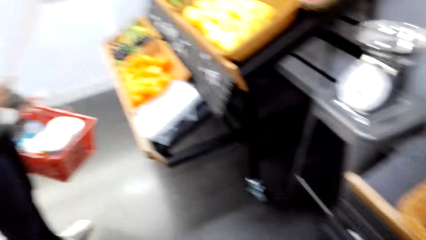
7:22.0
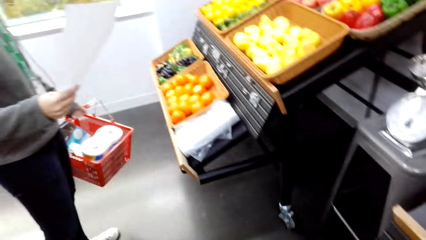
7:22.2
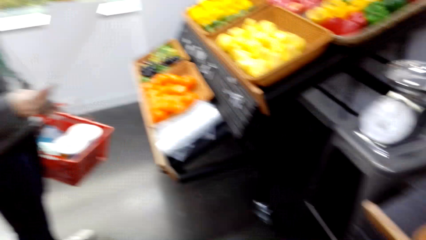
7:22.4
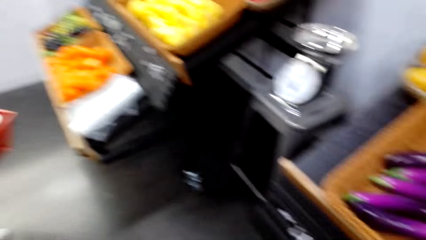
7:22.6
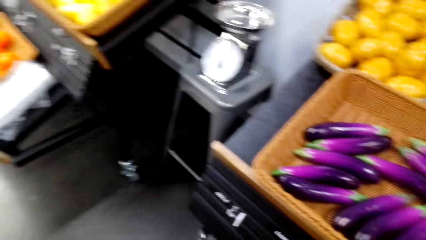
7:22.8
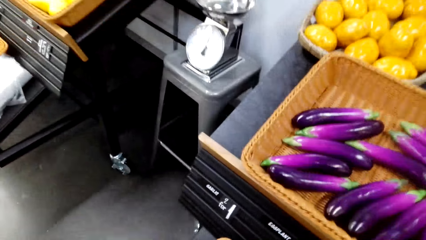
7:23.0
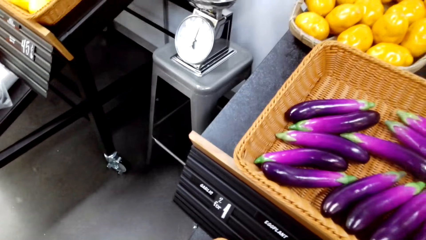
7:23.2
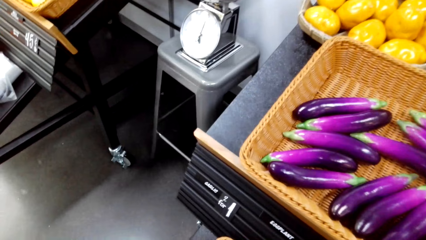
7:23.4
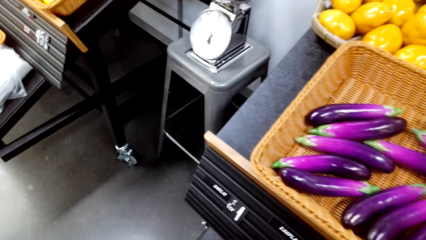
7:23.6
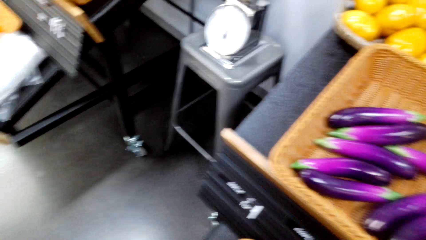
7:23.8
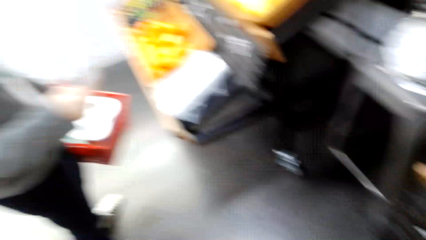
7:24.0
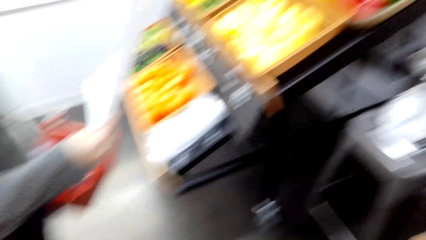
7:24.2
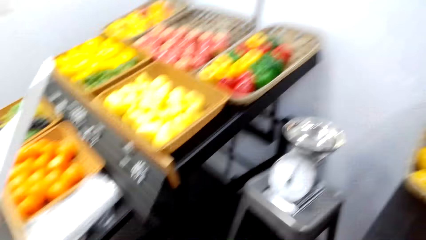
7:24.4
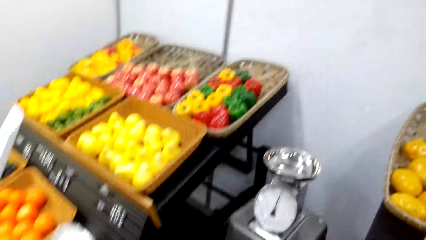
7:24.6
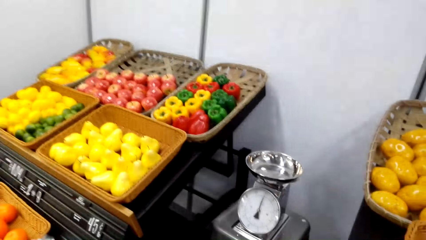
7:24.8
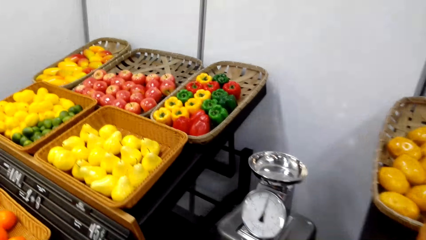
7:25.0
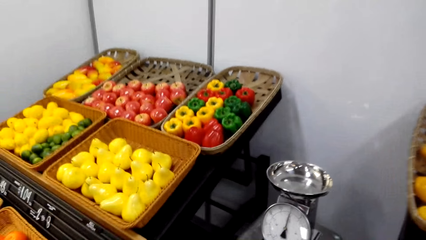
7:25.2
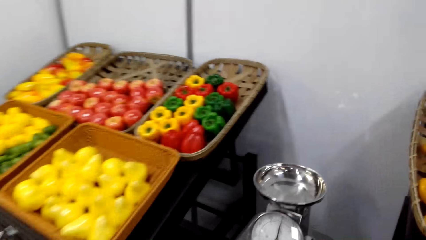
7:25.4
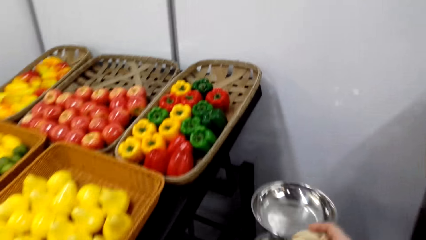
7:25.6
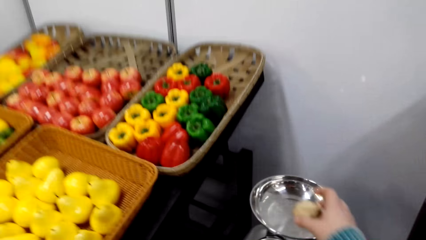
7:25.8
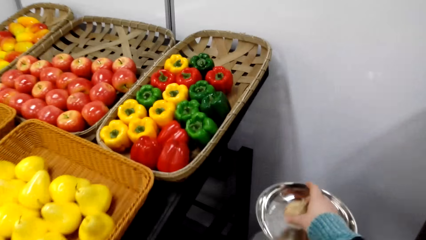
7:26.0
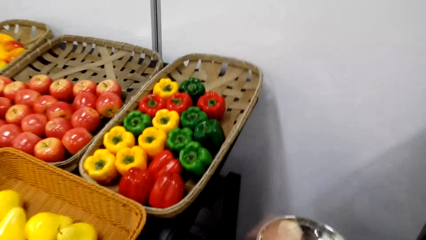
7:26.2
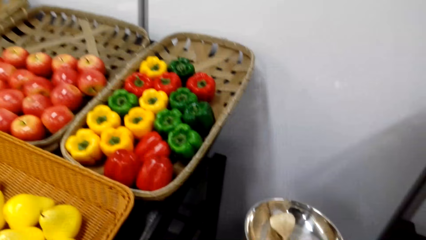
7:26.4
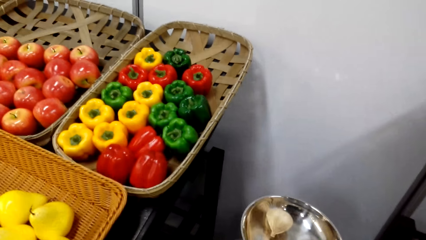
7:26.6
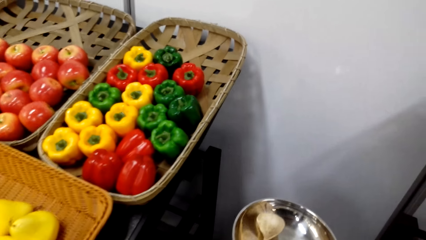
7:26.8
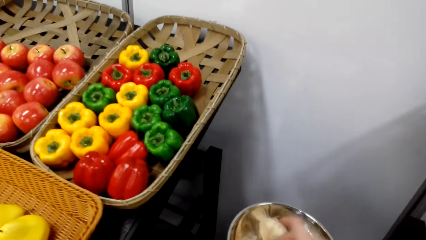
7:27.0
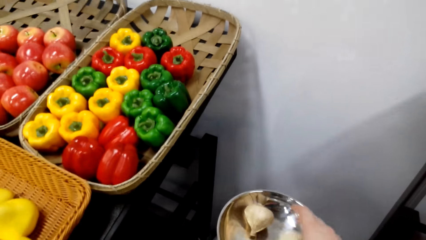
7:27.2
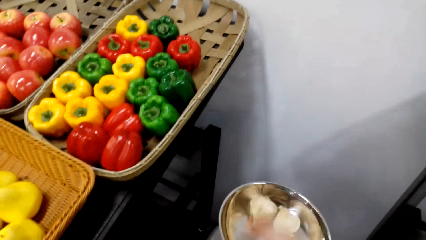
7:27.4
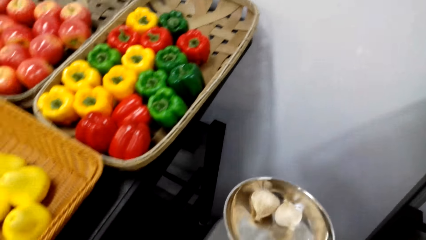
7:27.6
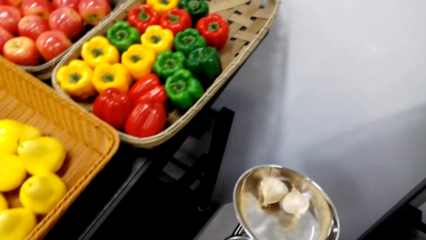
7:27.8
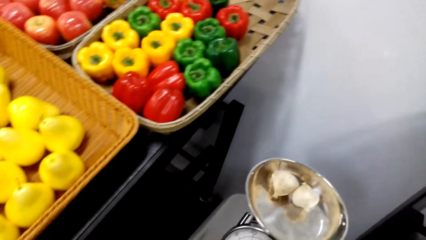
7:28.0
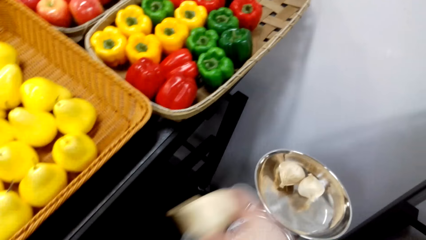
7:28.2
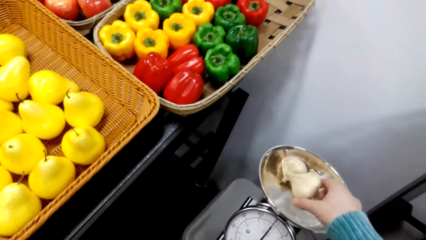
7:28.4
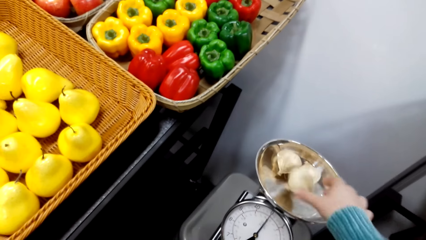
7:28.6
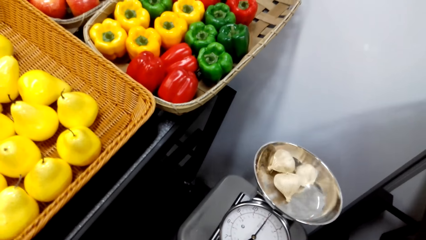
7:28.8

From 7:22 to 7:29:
The camera wearer walks around. They put garlic on the weighing machine.

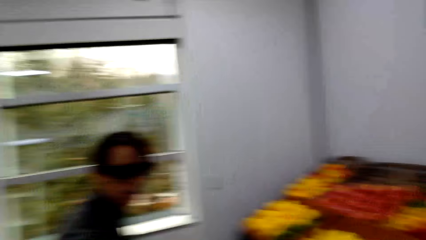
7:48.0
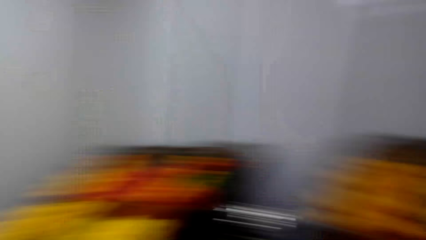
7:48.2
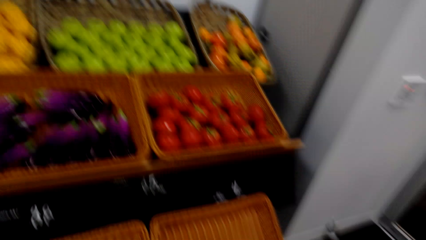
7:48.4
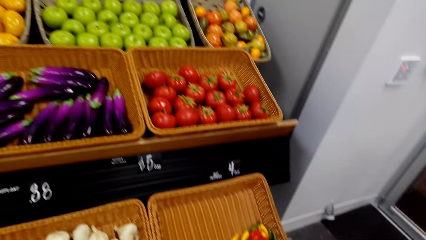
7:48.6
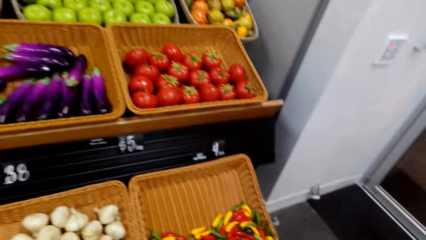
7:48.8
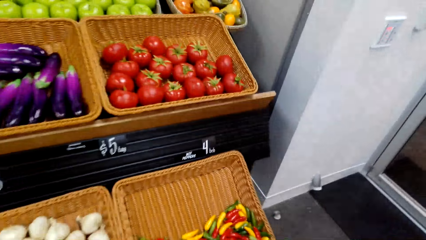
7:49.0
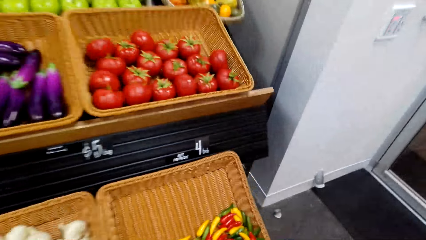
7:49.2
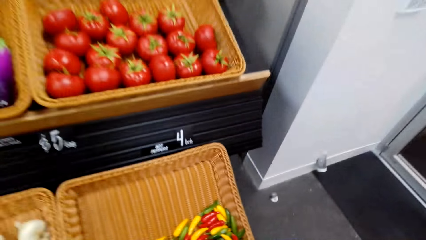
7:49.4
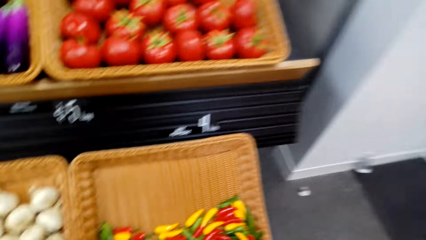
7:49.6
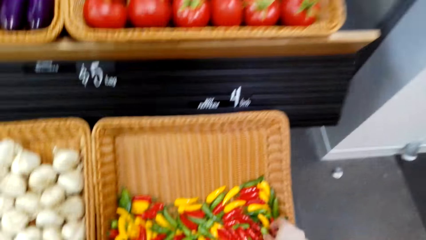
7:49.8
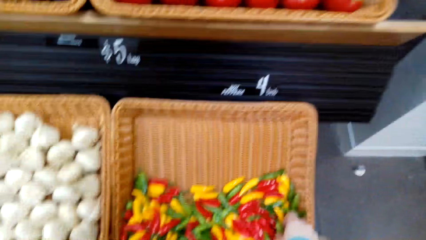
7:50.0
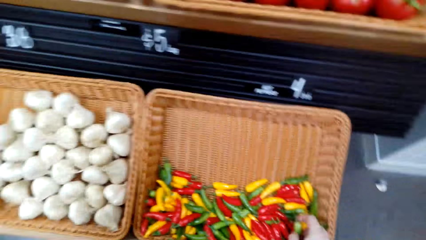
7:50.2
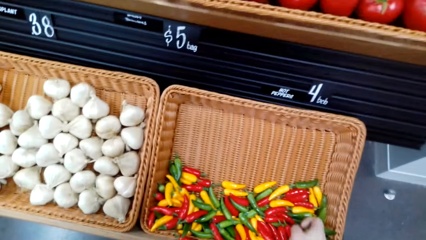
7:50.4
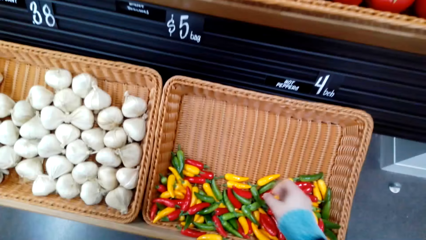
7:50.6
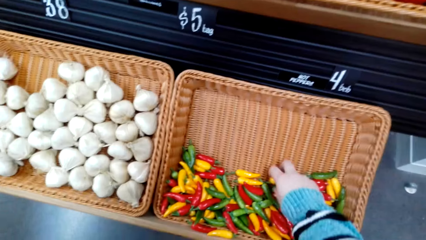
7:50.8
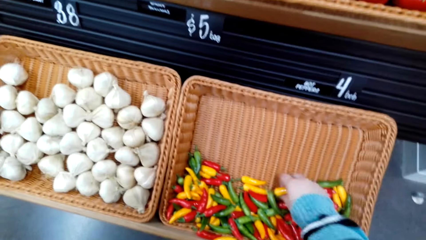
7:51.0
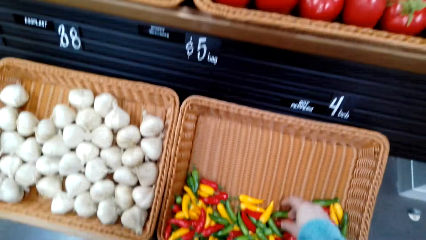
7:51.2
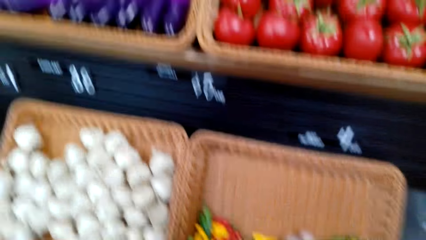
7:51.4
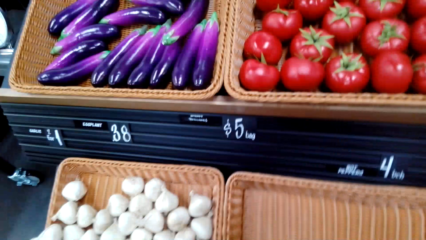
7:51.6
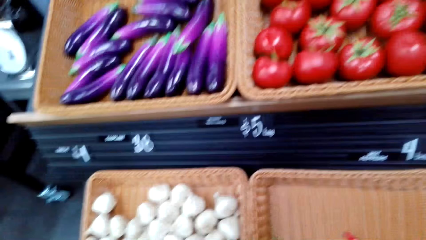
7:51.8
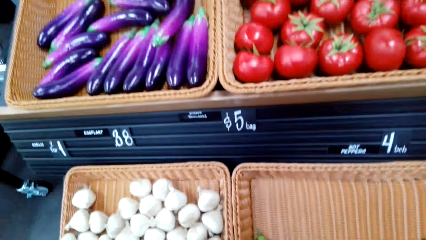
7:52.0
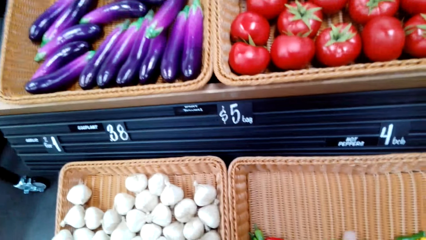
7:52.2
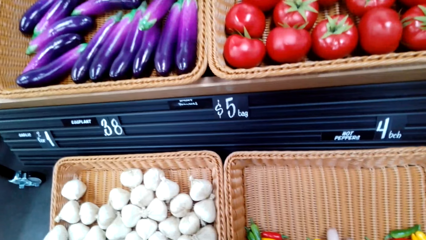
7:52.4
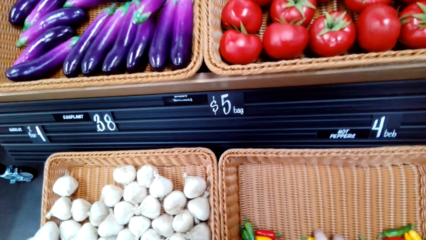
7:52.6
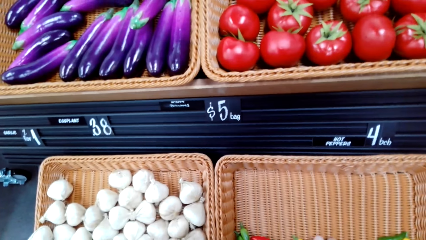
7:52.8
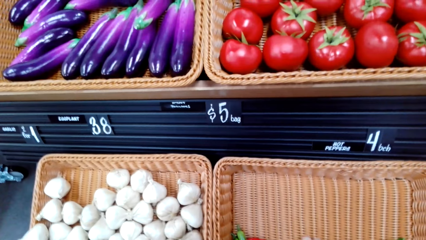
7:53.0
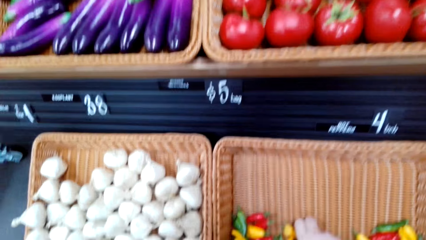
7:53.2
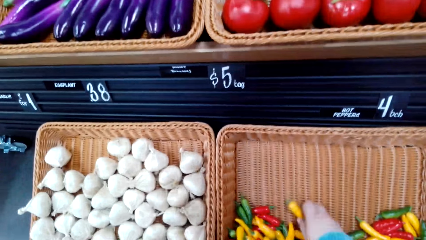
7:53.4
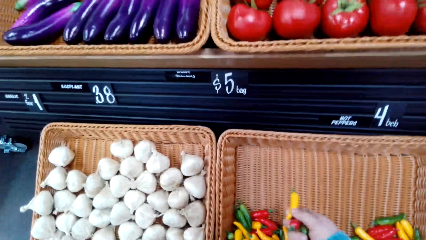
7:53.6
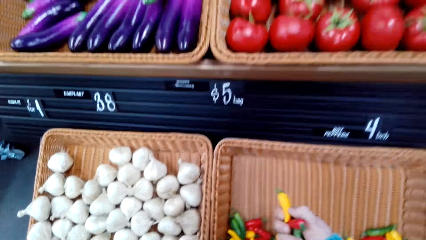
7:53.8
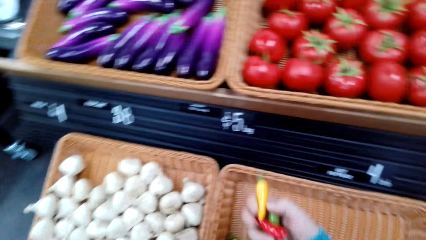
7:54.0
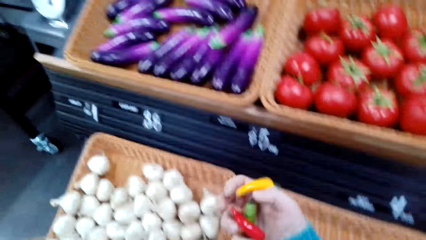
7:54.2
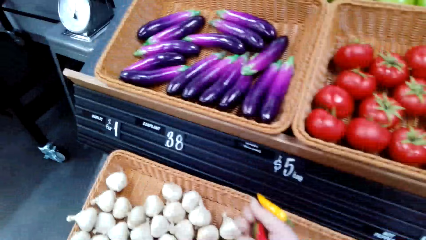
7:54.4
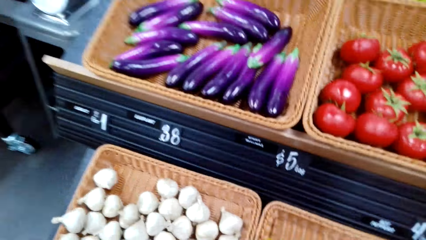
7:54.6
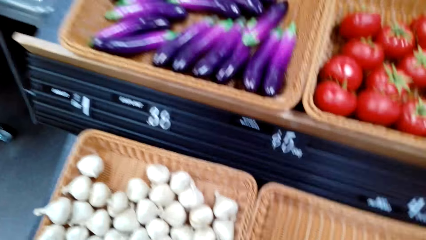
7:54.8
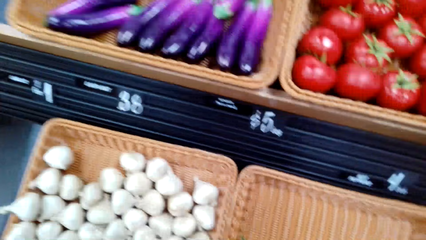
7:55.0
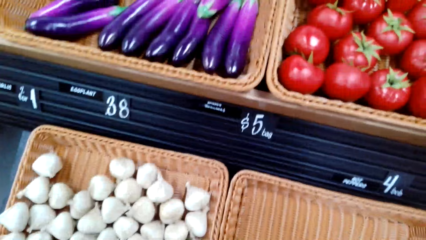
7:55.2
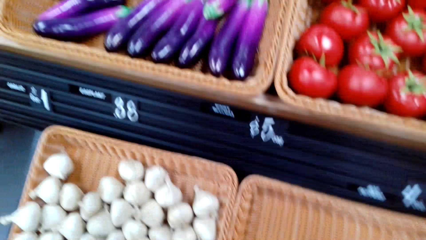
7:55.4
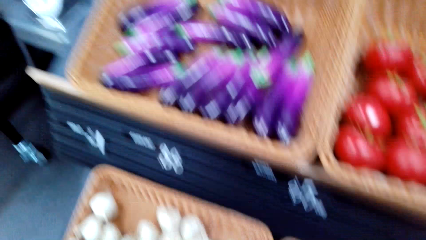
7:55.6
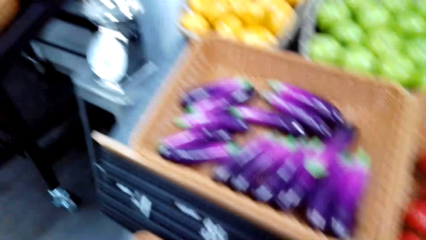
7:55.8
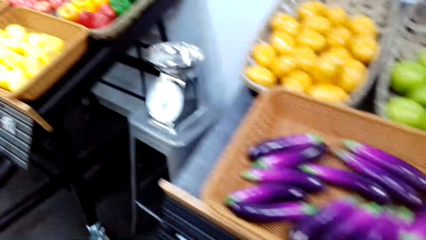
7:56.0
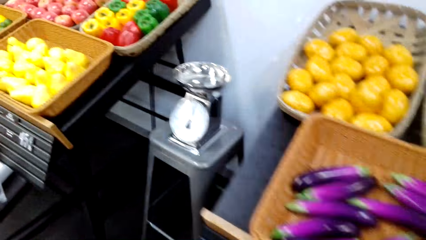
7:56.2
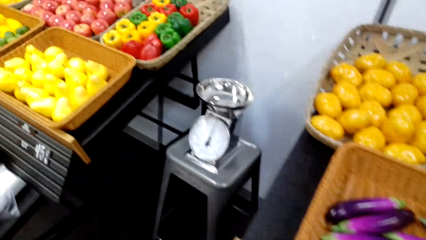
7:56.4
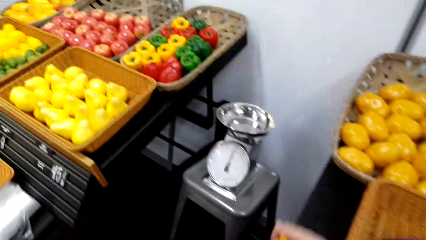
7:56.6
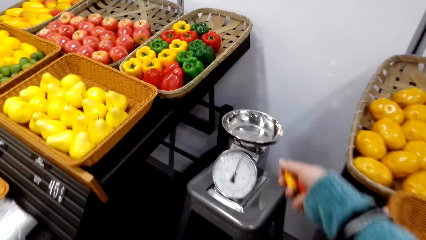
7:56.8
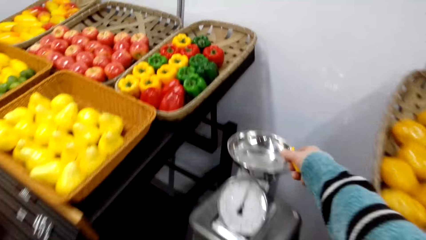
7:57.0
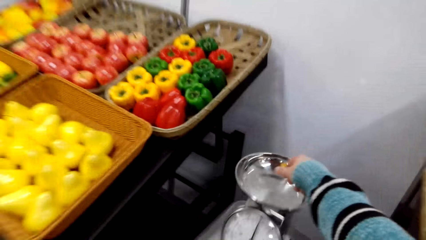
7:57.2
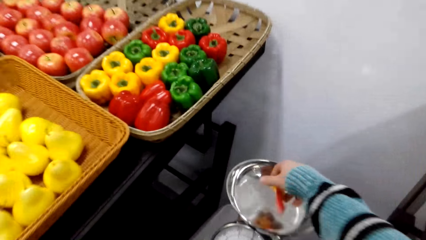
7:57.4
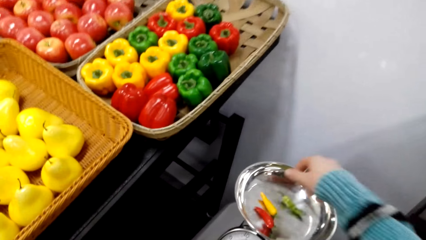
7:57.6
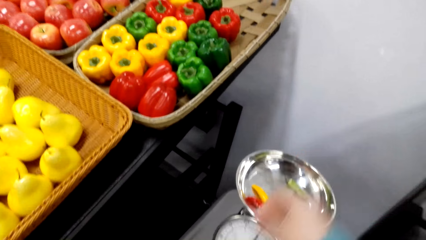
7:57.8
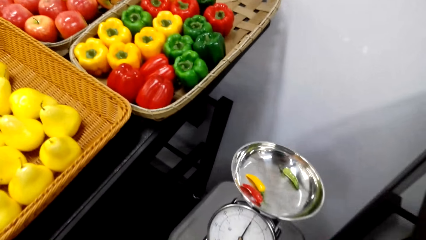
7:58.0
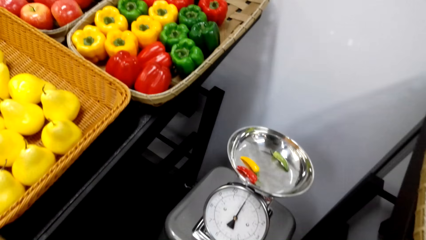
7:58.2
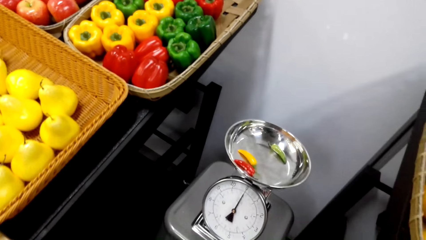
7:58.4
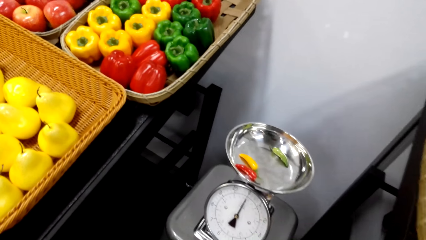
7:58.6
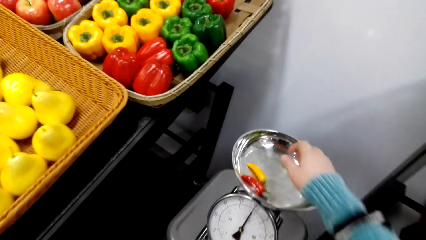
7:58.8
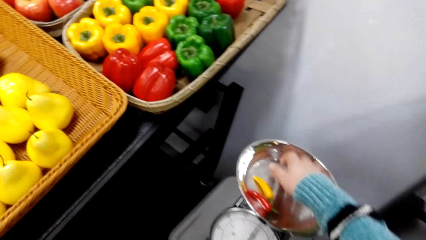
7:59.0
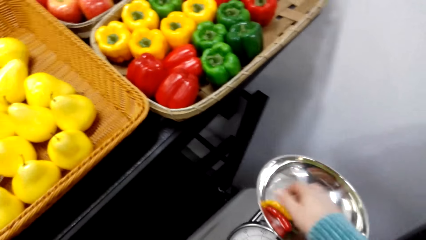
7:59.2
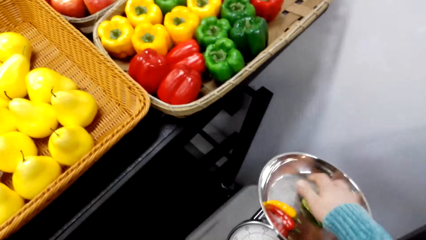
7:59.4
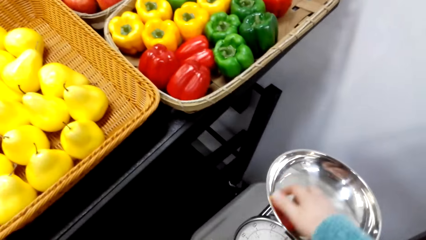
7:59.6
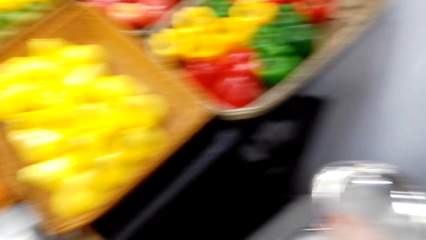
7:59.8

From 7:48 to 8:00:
The camera wearer picks pepper from the rack. They walk around. They put the pepper on the weighing machine.
